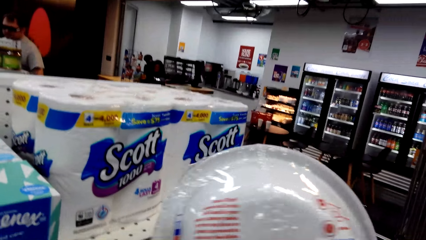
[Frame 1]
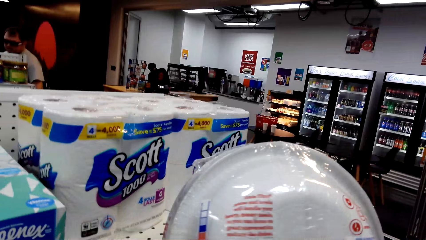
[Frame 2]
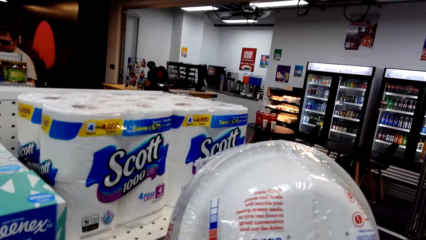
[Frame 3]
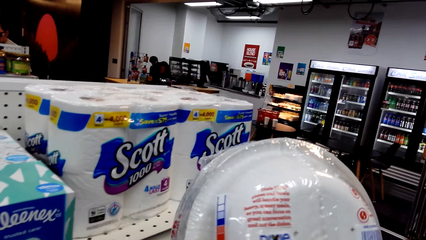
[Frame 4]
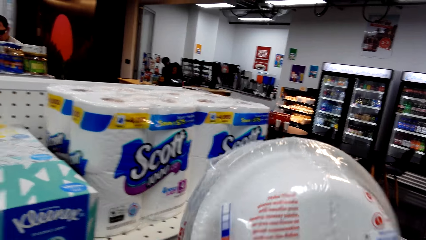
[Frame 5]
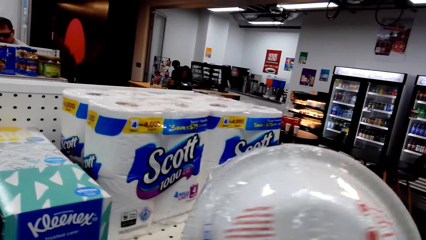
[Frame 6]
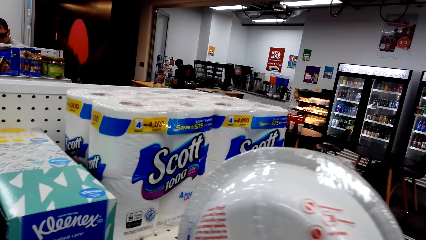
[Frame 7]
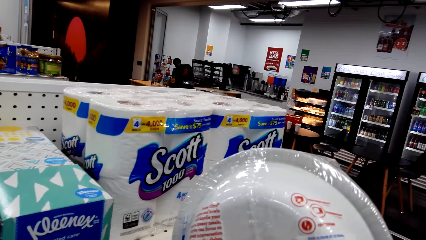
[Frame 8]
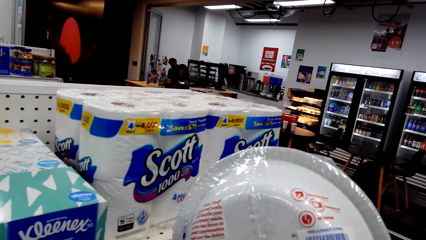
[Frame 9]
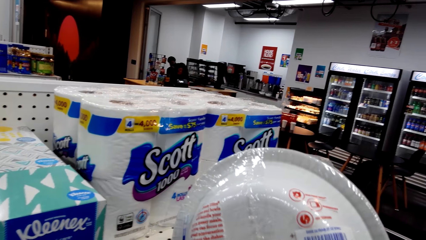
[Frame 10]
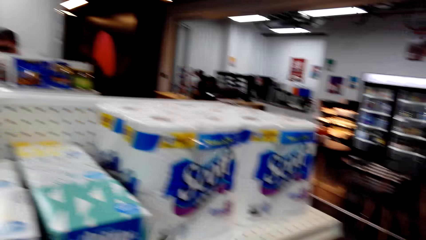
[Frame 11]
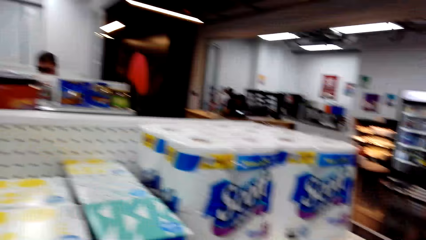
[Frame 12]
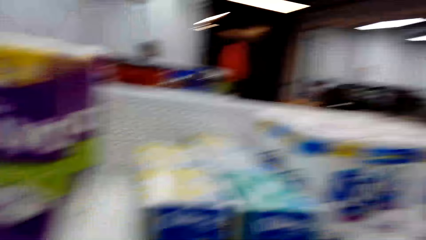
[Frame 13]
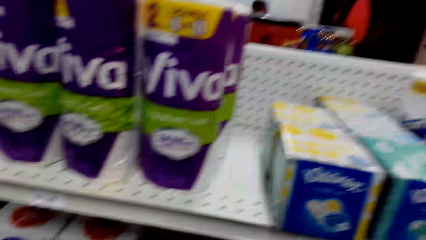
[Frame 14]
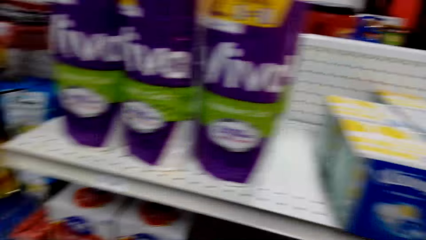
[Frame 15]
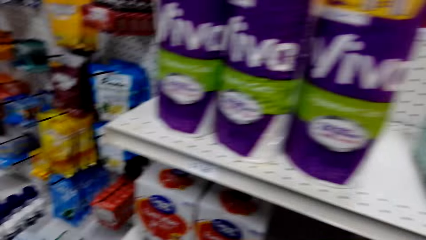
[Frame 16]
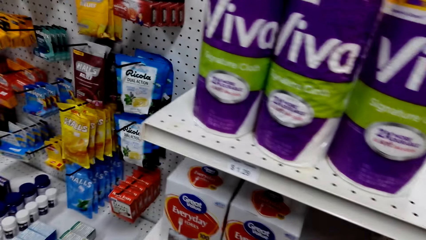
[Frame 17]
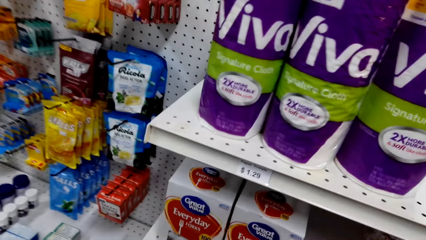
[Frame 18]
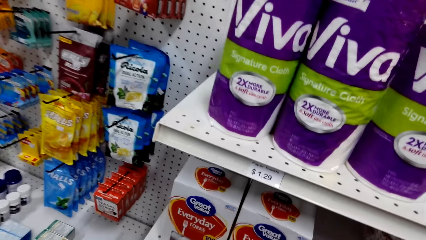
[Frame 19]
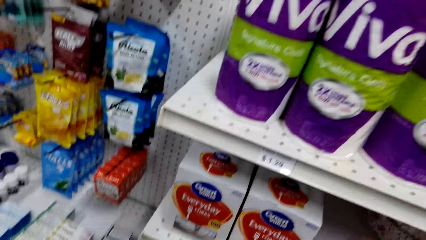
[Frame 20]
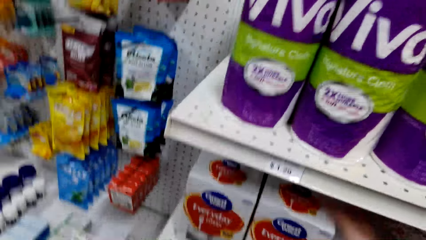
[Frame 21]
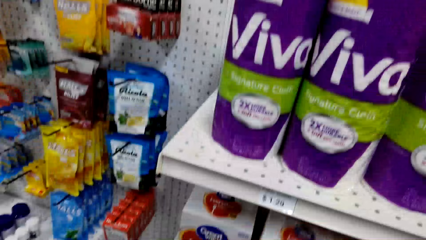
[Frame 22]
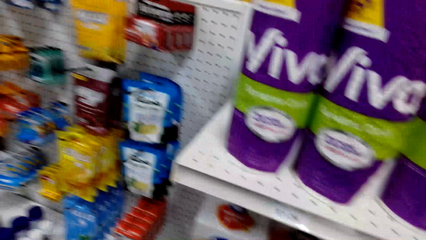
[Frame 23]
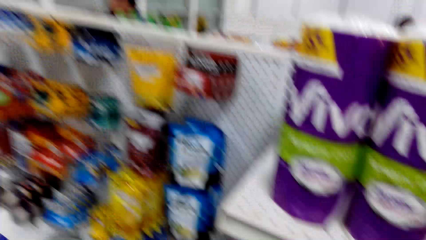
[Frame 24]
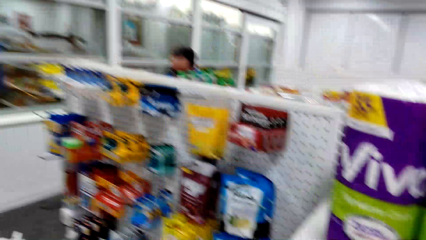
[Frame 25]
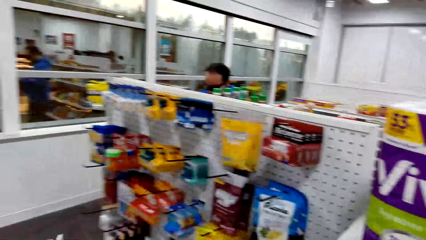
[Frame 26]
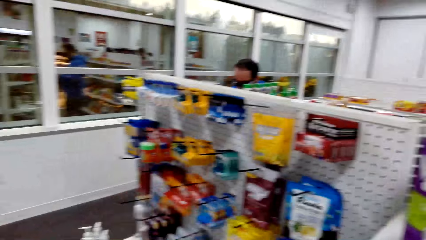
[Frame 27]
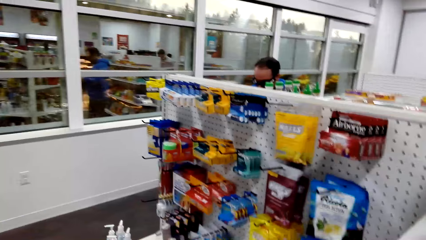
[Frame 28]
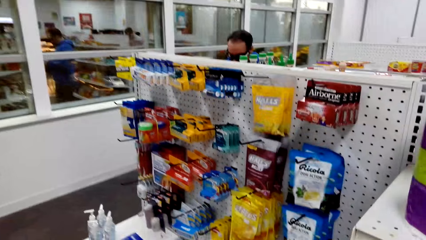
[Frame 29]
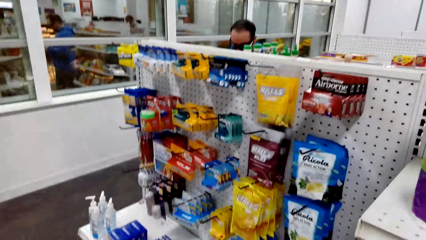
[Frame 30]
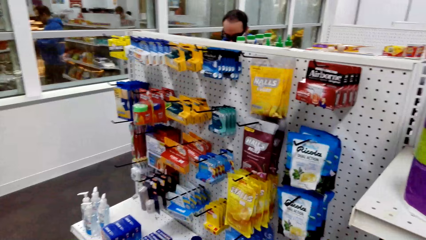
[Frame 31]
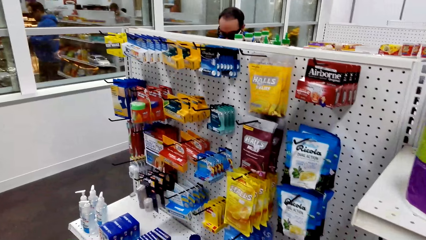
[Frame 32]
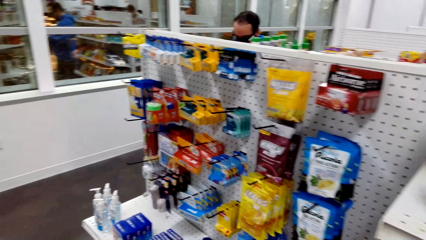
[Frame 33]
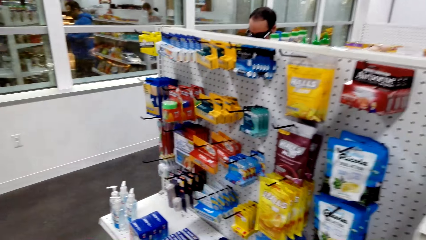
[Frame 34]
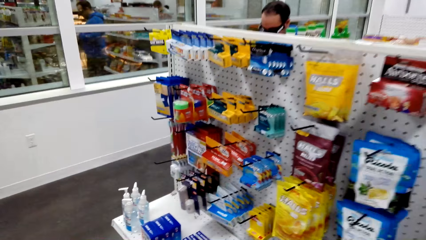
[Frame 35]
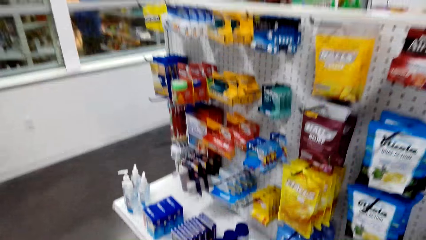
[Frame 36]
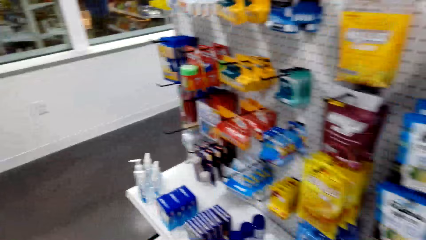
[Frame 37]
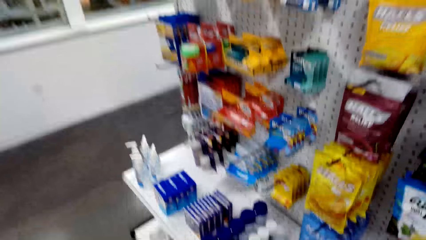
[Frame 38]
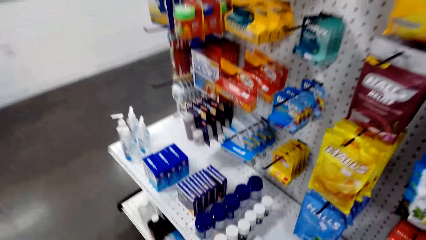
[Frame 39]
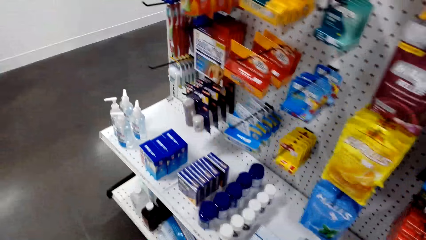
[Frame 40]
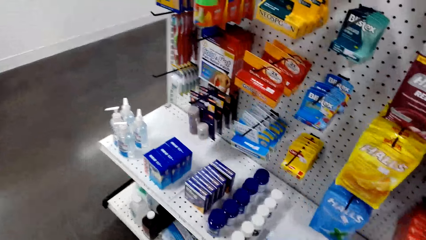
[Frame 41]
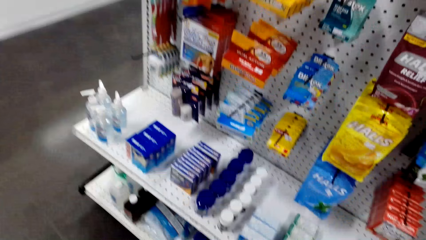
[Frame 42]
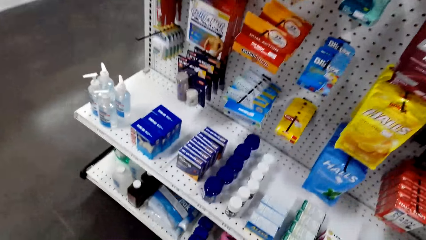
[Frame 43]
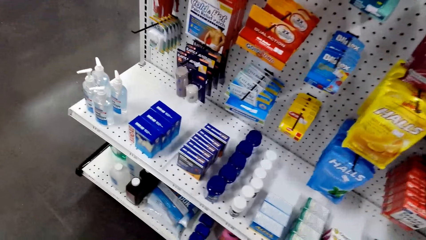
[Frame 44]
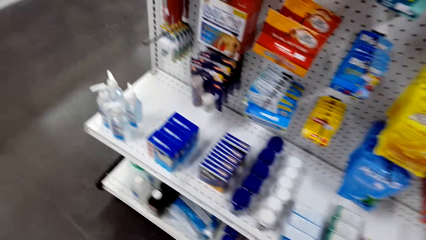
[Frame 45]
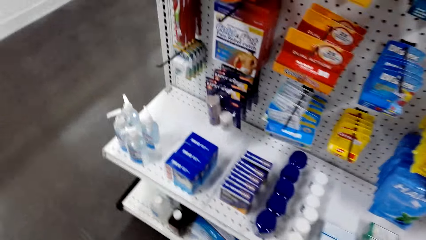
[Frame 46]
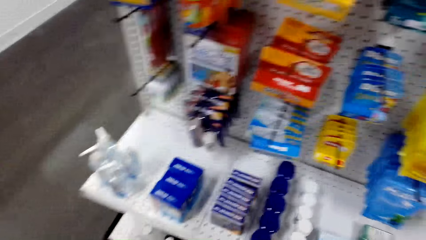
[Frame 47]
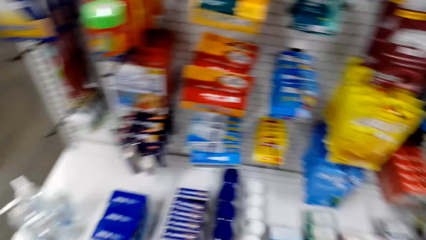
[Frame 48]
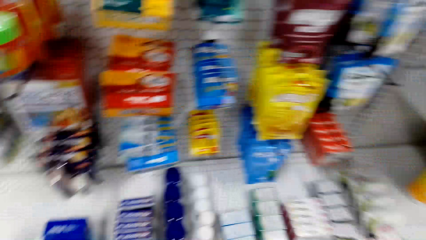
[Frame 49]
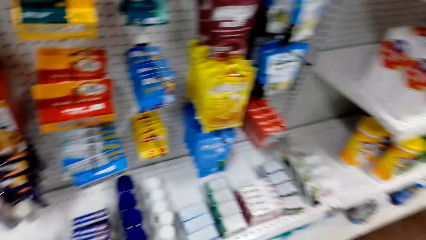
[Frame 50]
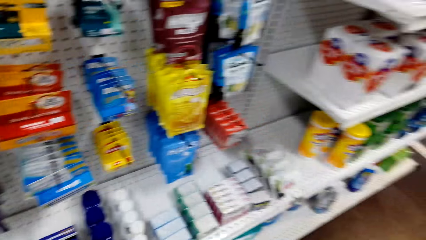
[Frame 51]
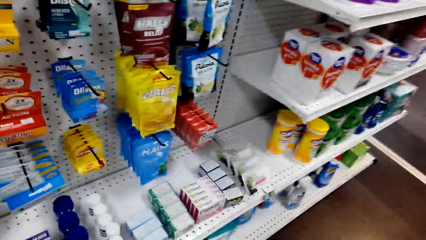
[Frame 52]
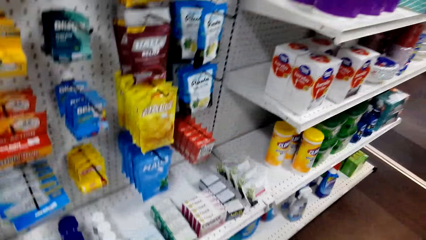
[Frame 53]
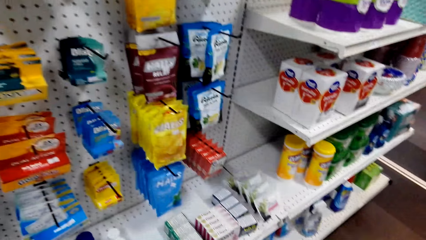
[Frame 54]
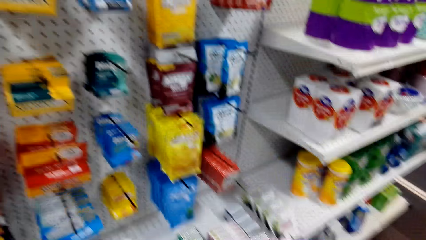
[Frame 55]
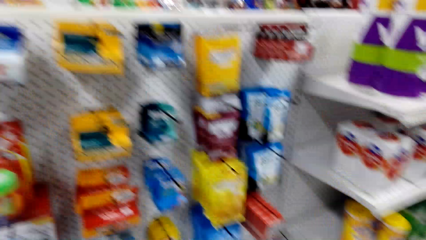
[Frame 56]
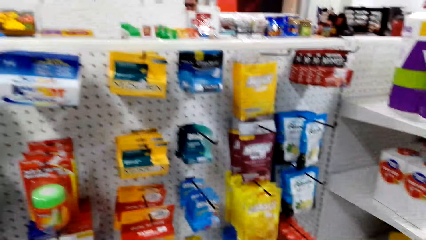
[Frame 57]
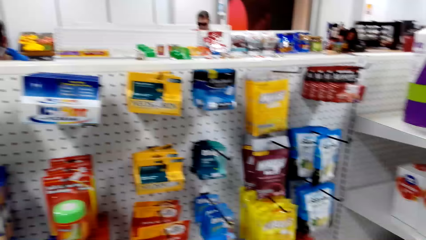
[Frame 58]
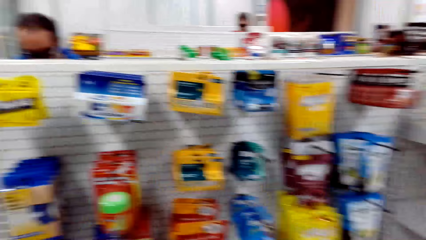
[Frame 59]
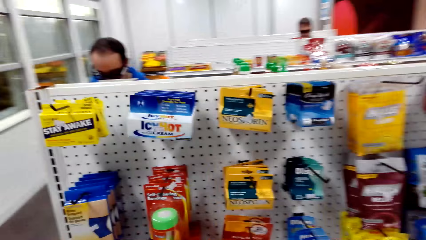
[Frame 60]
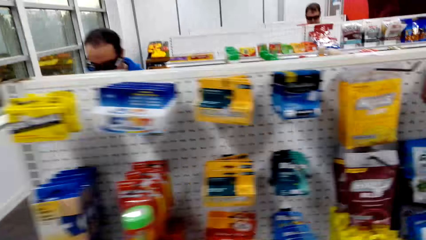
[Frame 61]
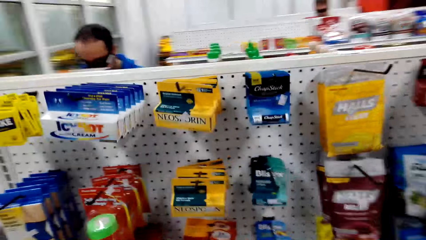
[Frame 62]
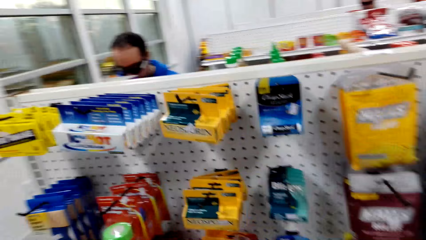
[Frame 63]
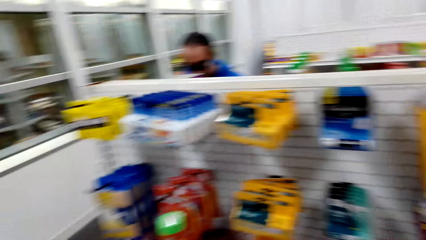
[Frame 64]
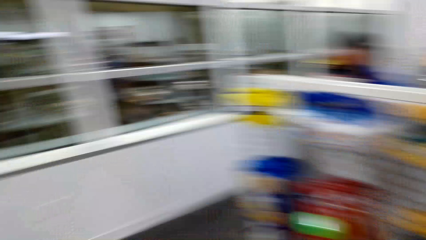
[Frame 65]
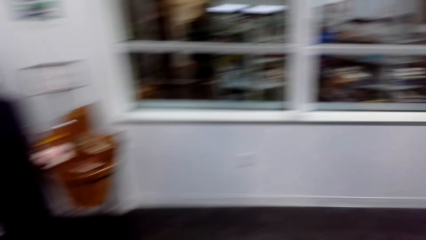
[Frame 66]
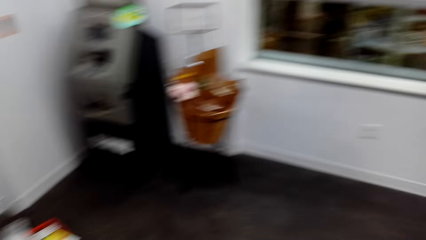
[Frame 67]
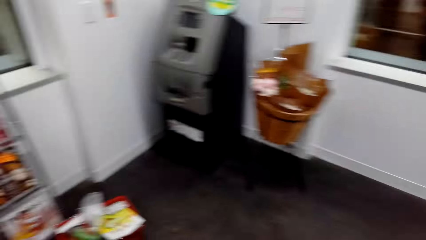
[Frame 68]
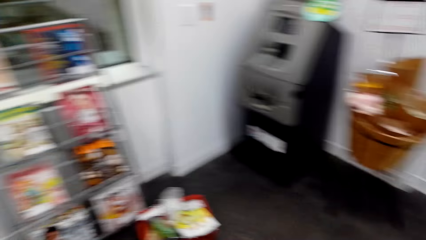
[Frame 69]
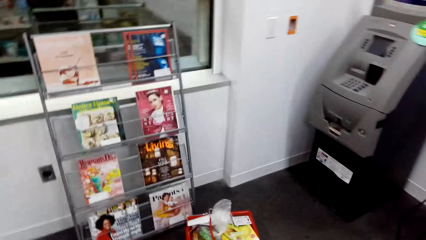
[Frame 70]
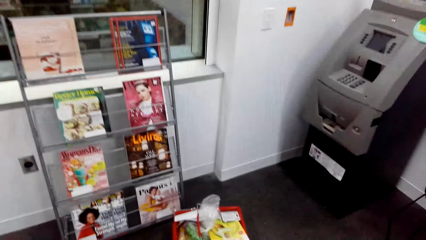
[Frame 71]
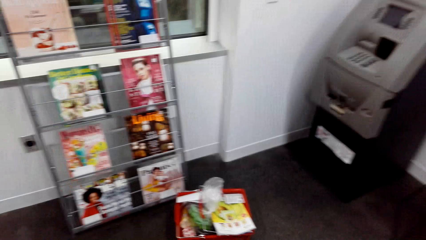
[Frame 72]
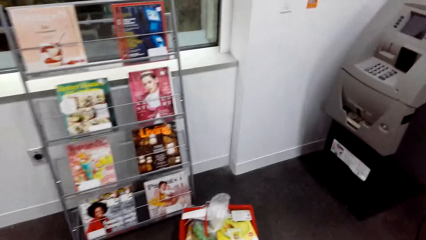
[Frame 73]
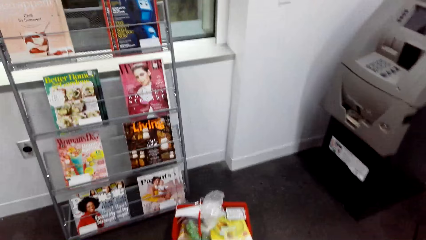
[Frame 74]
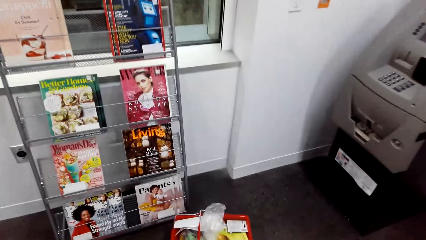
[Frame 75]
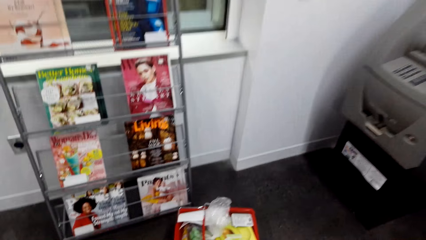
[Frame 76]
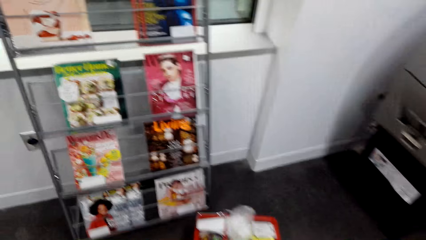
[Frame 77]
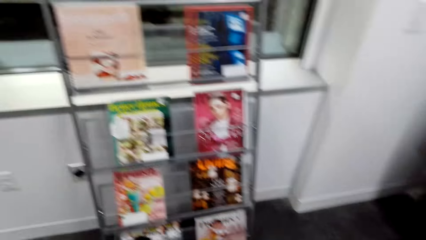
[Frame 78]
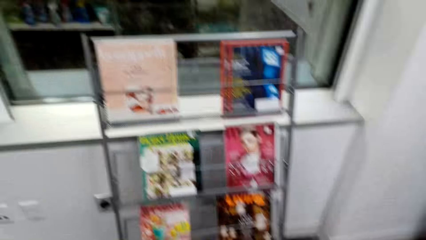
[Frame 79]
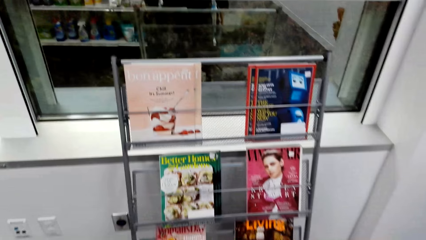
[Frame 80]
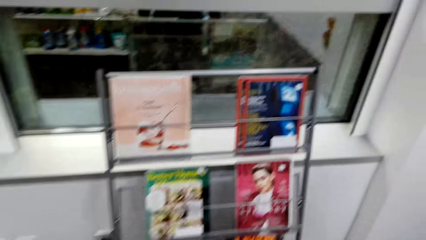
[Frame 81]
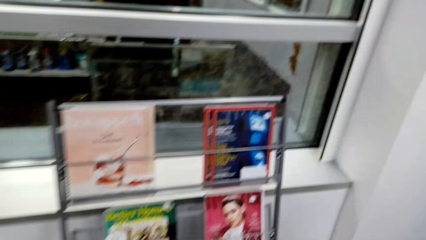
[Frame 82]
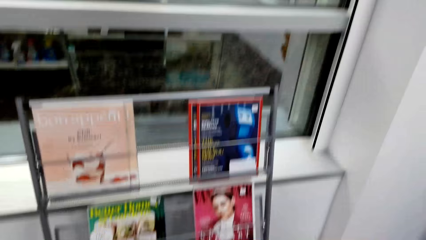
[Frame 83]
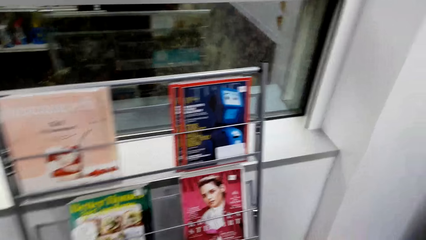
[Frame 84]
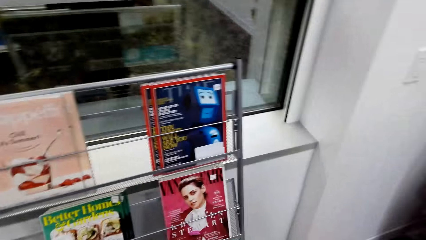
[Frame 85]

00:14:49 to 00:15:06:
The first person walks at the supermarket. The camera wearer looks at the paper plate. They walk at the supermarket. They look around. They look at the blade. They walk towards the booklet shelf.
